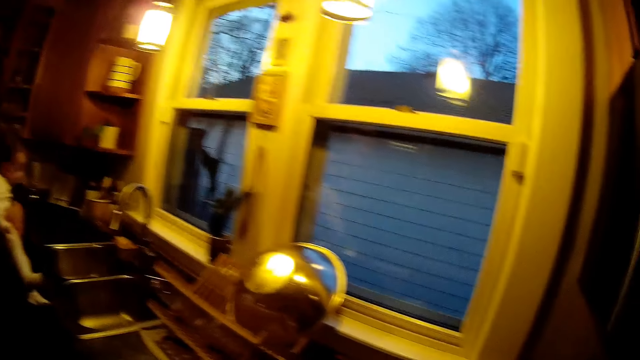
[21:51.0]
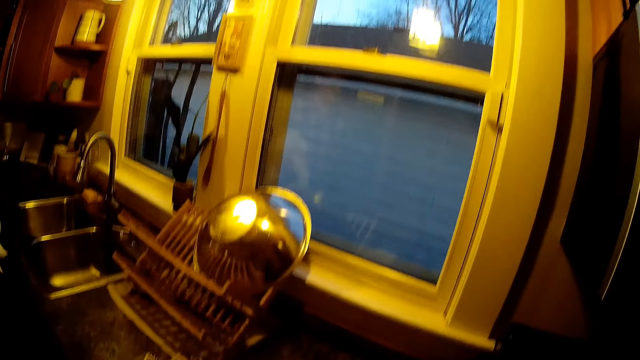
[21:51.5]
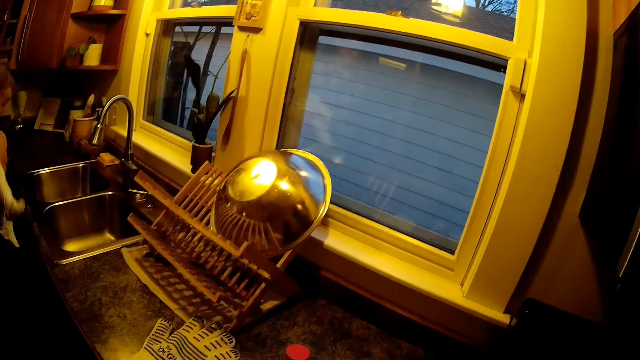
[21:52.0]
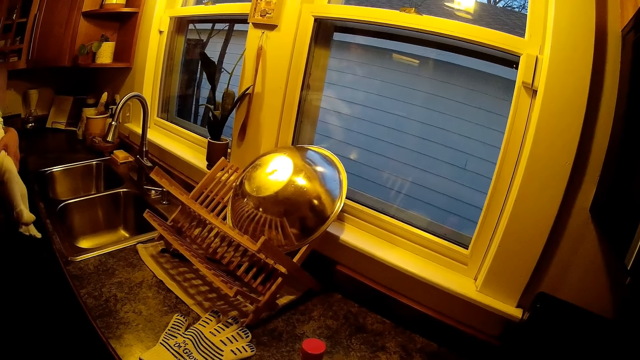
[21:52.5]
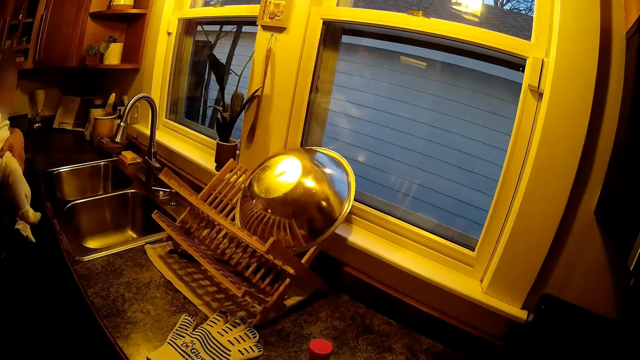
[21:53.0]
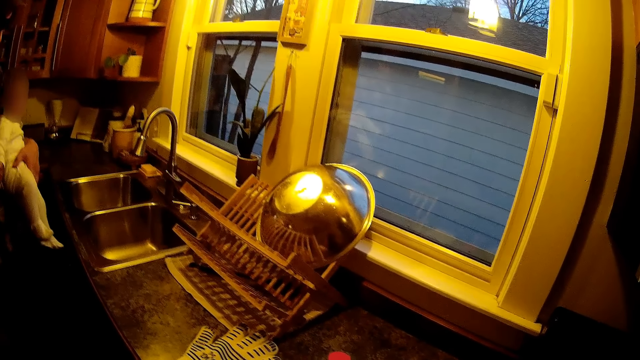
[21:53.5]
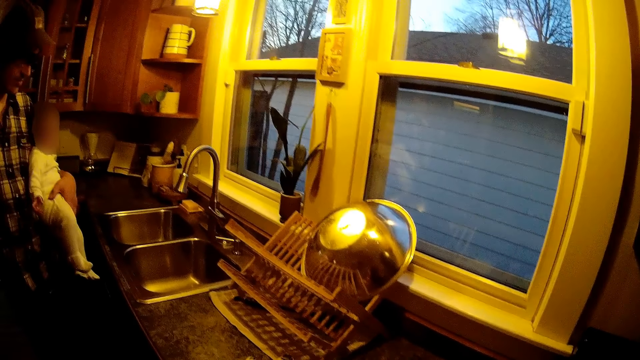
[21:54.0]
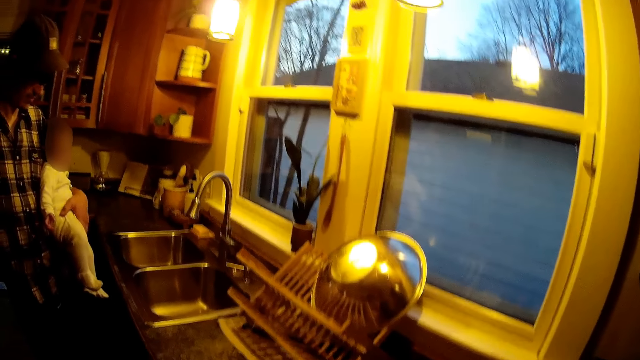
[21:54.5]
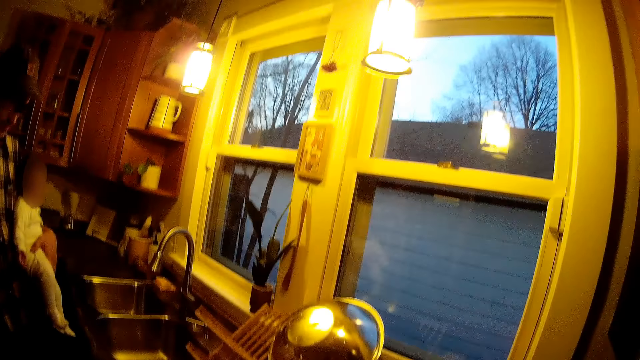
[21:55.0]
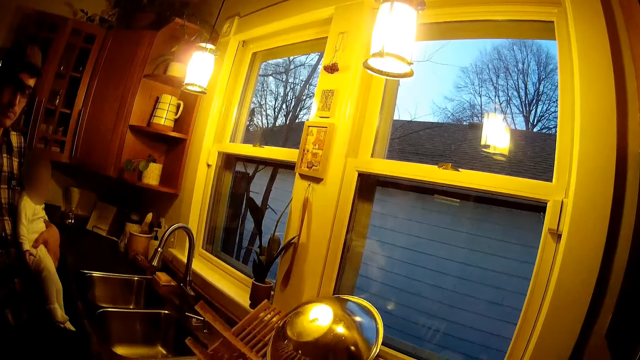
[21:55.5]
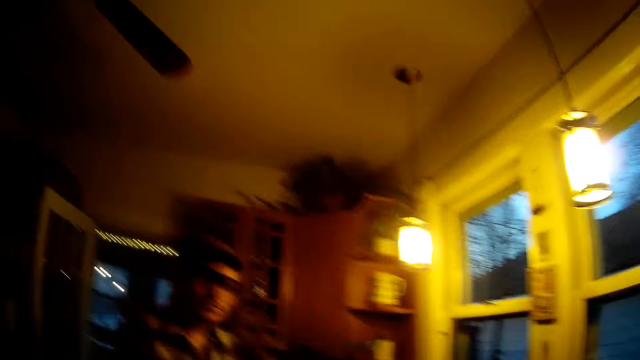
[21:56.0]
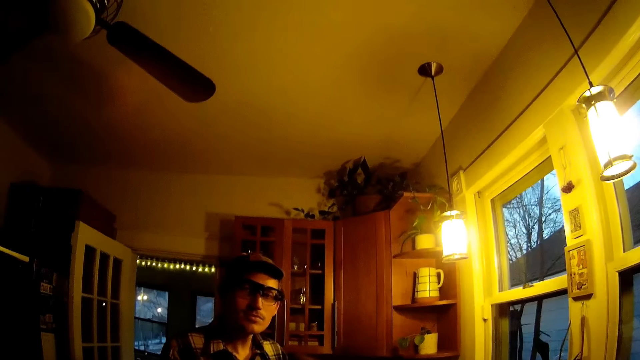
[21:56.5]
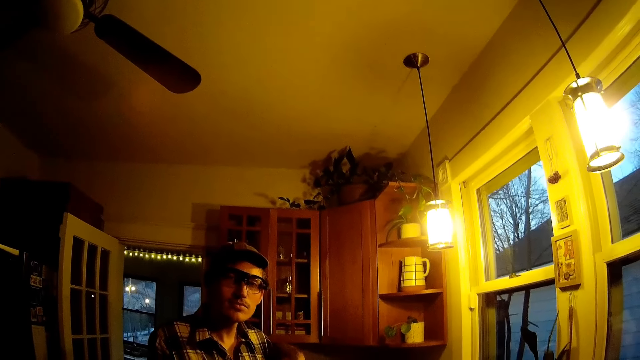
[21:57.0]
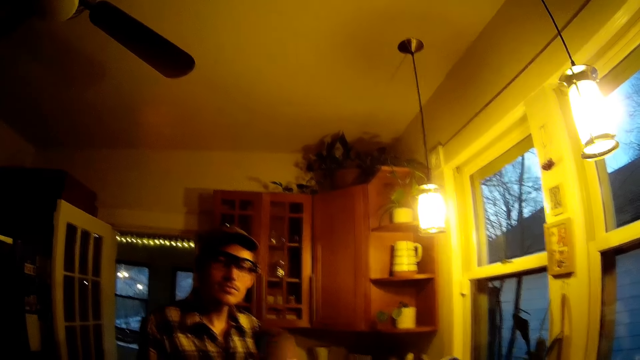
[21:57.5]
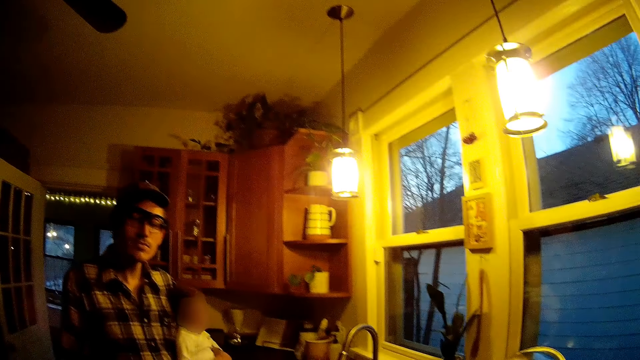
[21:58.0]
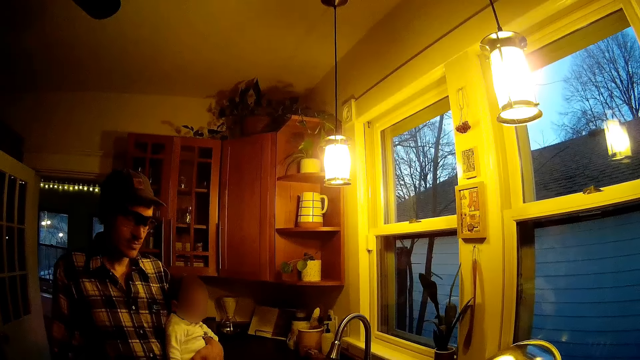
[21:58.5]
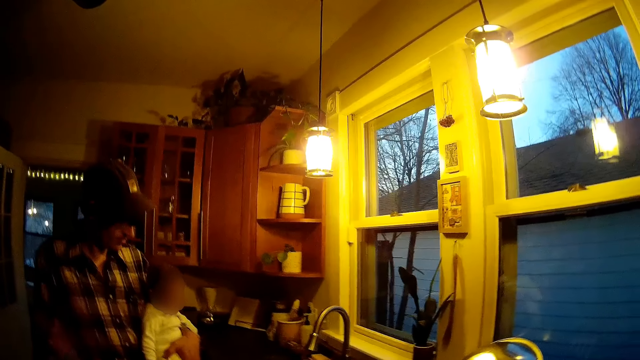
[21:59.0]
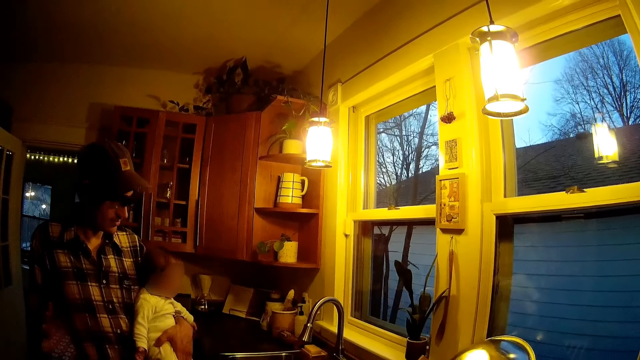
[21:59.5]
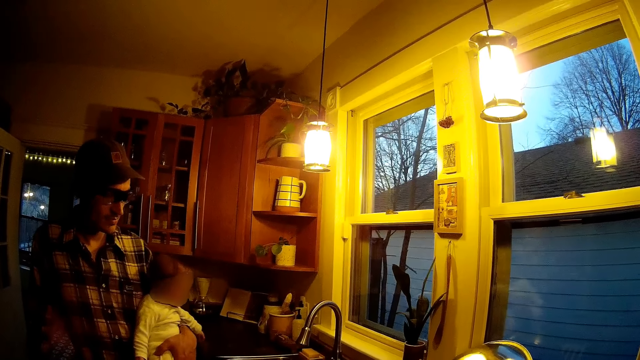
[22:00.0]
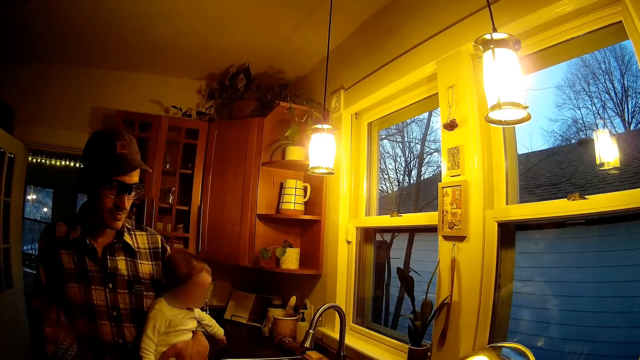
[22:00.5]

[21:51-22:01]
The camera wearer cooks.

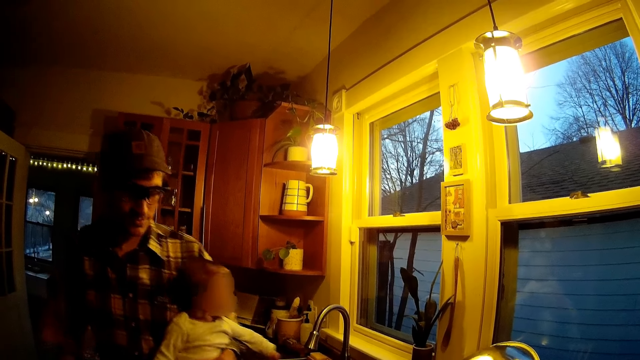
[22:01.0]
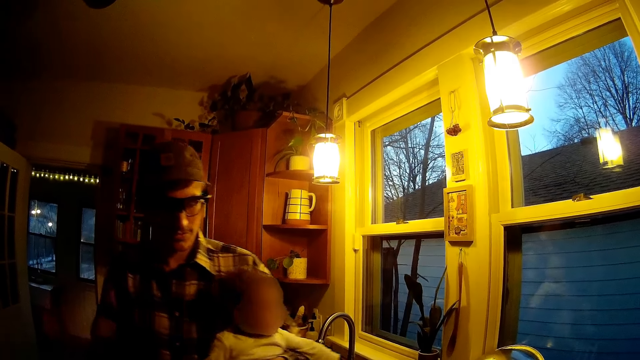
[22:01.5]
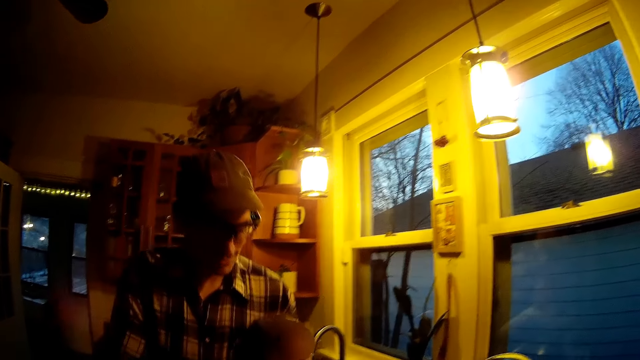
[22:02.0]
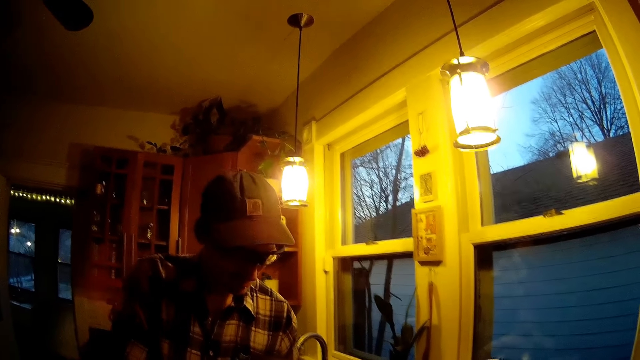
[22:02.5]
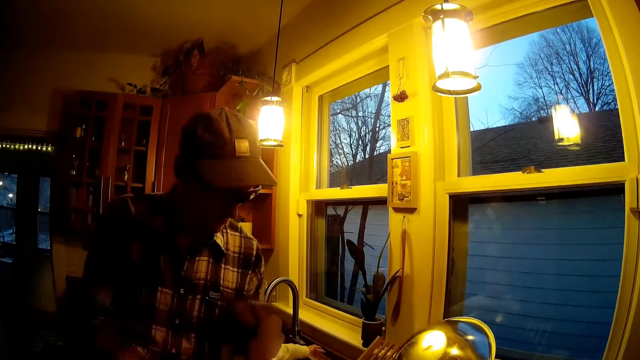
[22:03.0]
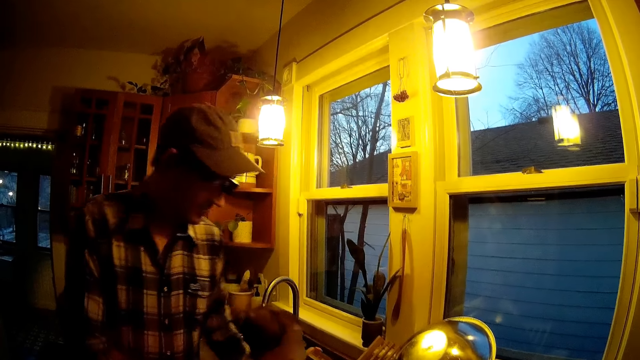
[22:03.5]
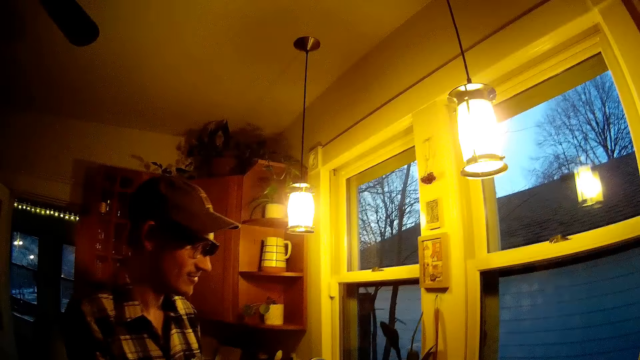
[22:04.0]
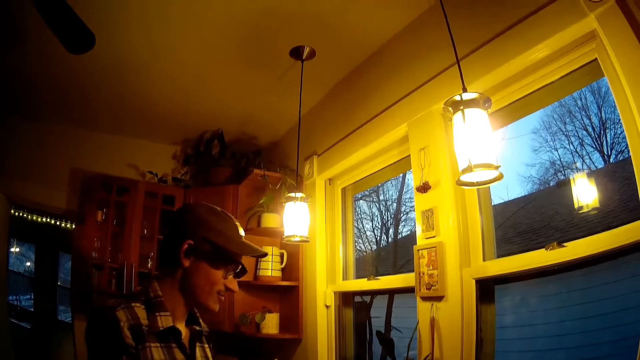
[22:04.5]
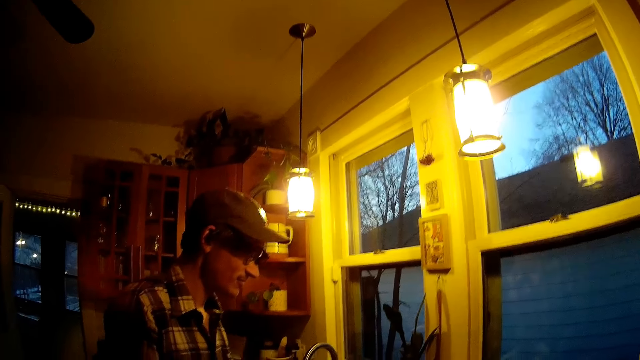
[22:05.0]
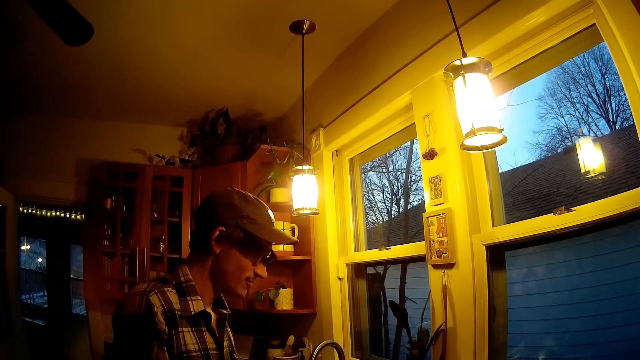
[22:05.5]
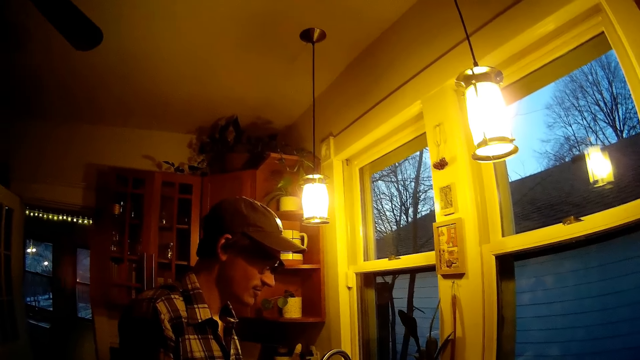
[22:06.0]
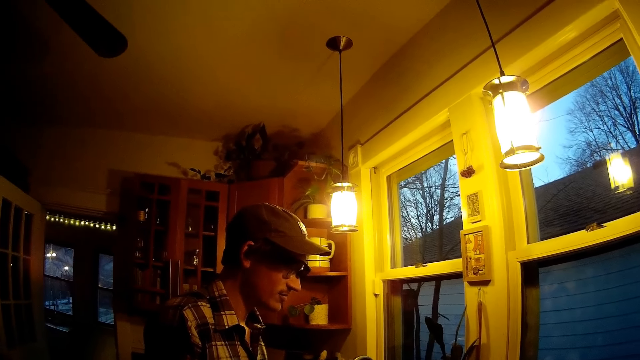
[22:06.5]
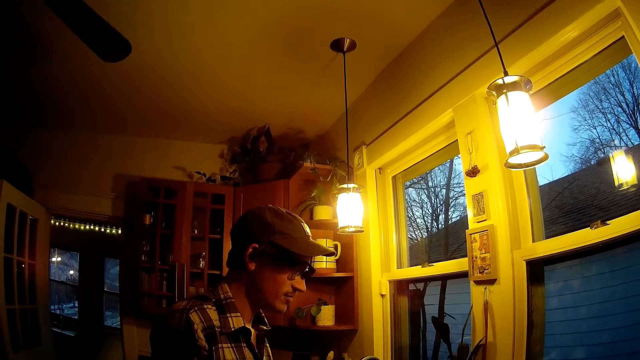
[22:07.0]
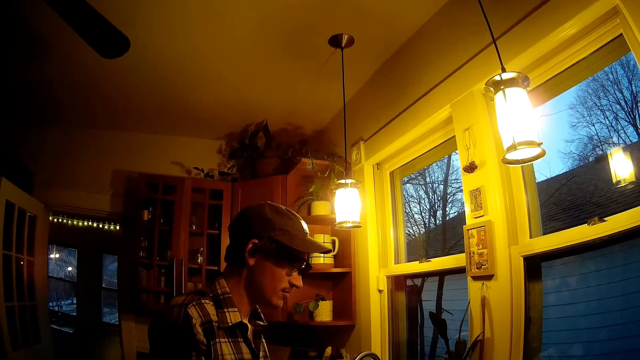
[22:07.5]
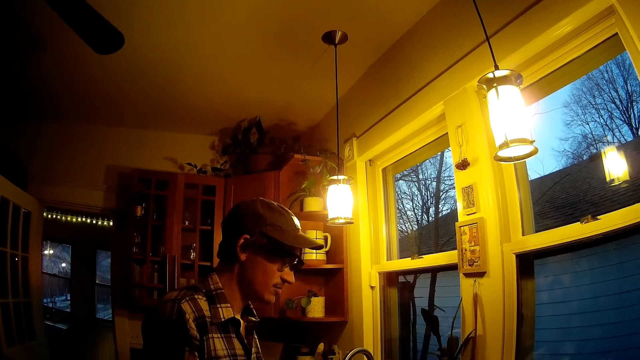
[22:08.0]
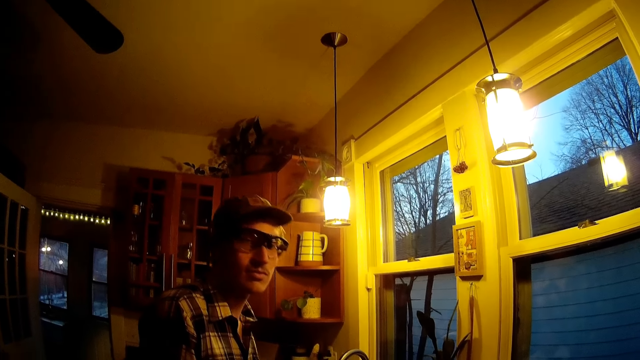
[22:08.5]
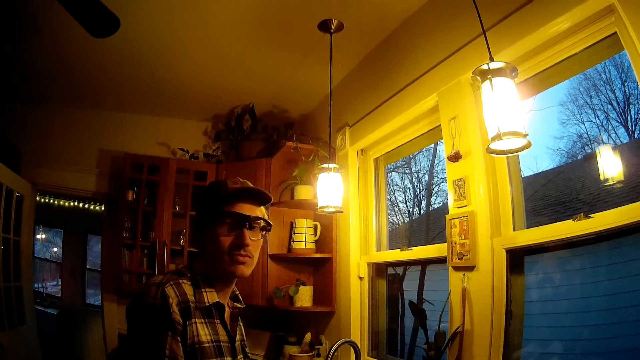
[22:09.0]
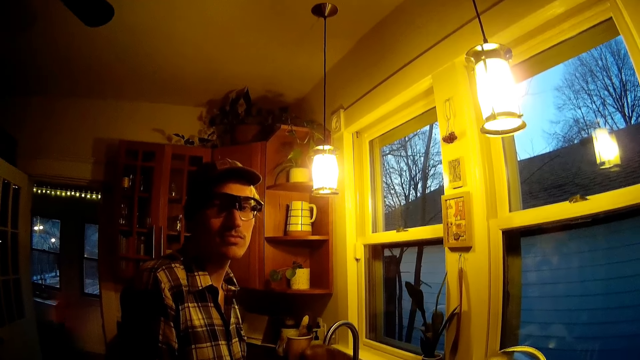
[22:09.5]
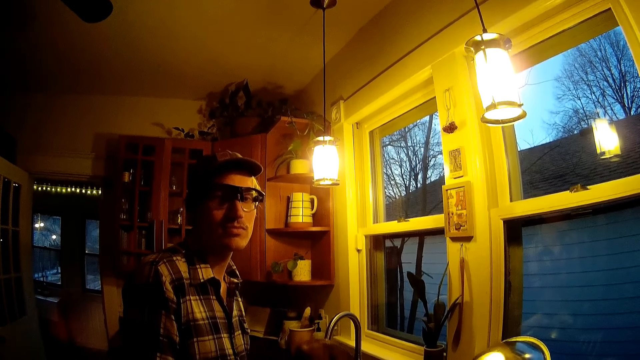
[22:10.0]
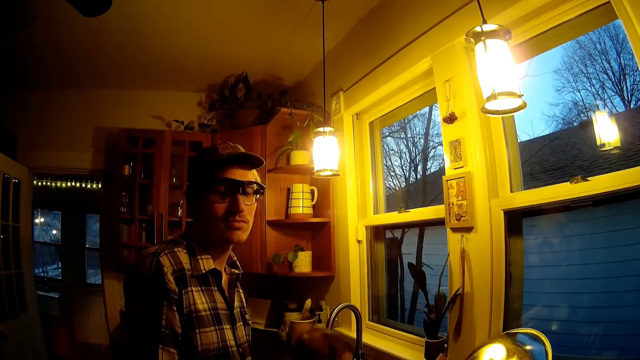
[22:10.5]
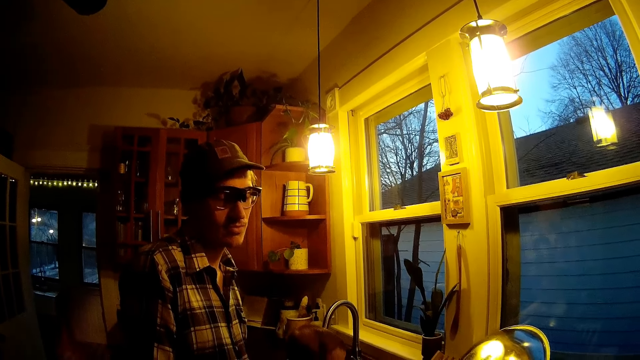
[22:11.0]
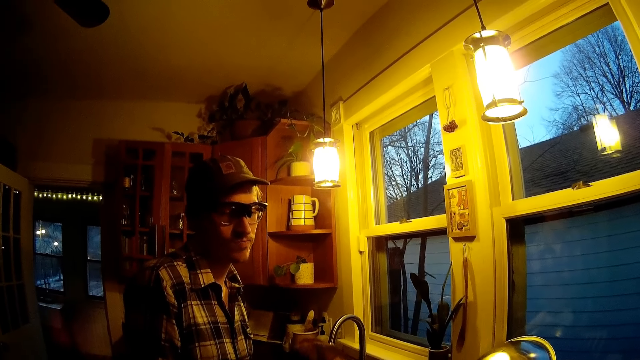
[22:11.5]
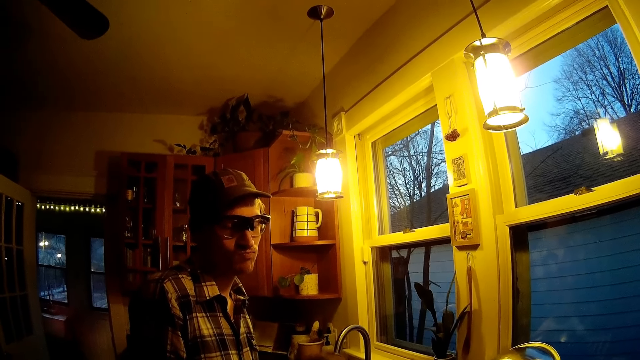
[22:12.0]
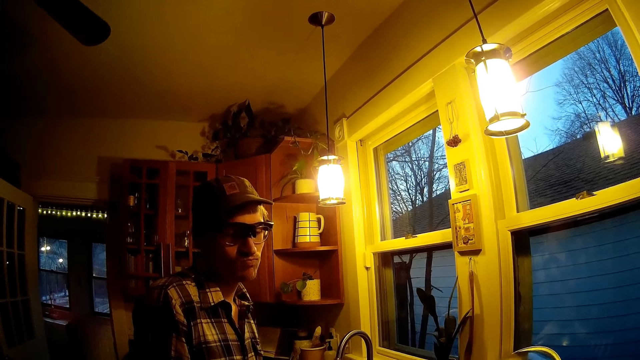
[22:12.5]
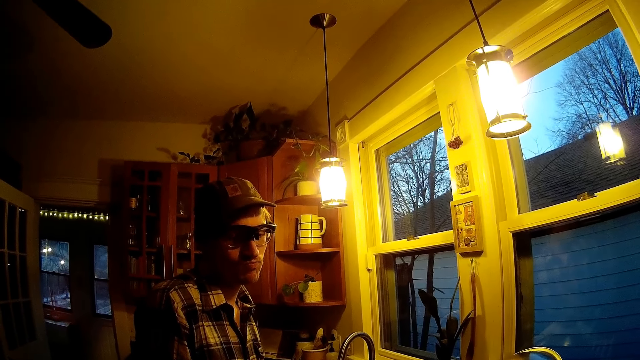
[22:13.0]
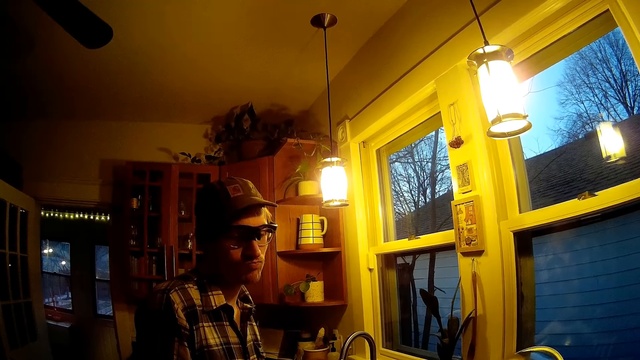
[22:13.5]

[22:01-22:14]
The man puts the baby on the kitchen counter. The camera wearer converses with the man. The man looks at the camera wearer.
